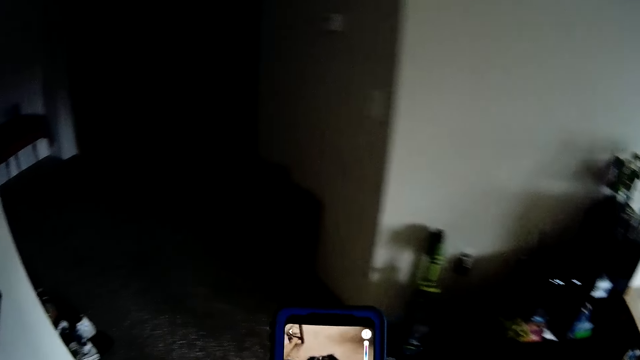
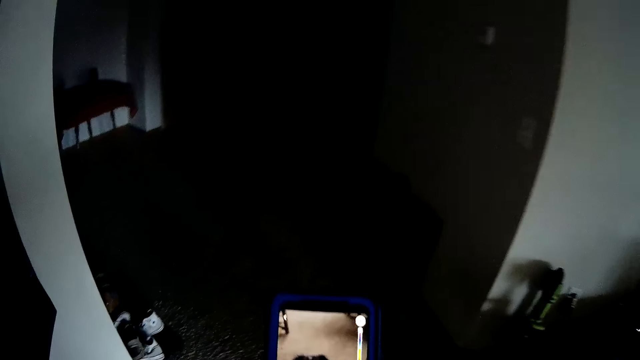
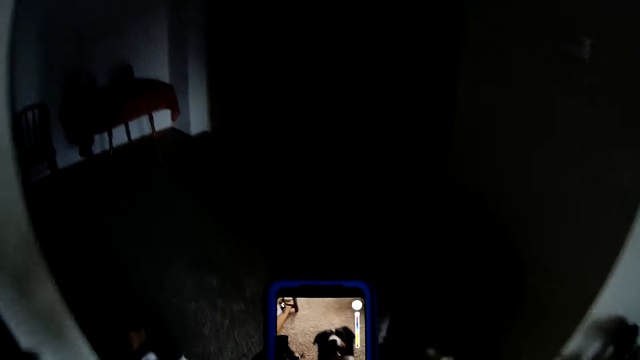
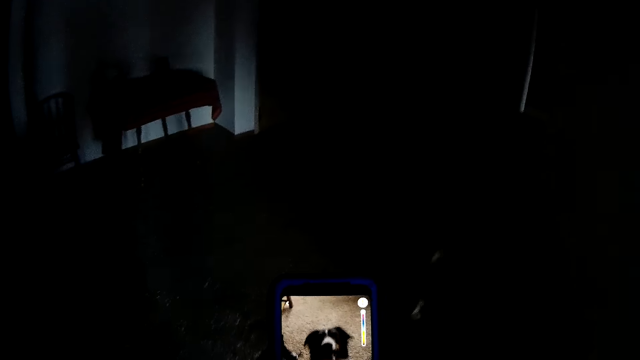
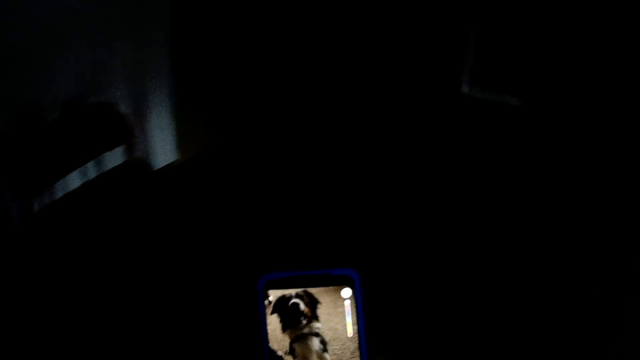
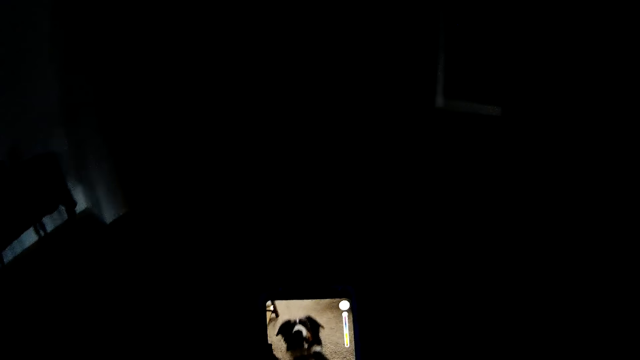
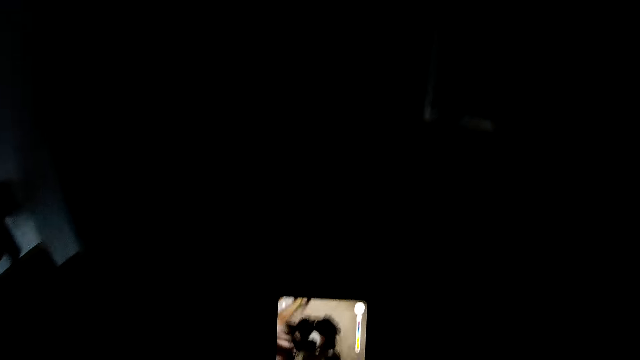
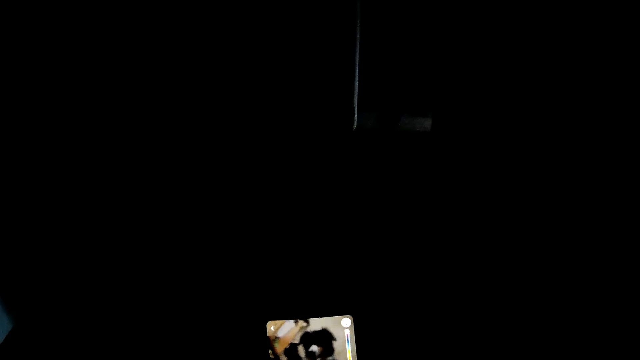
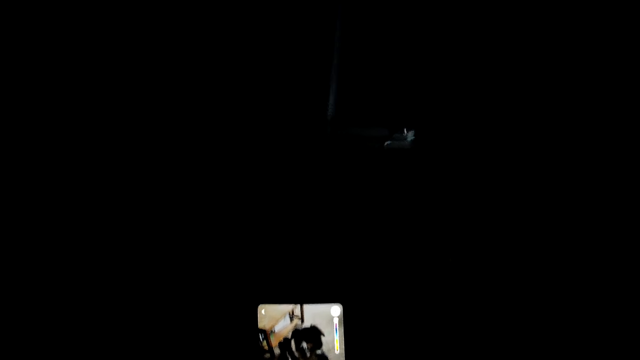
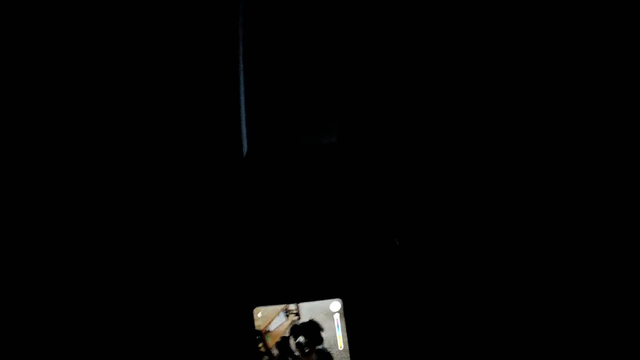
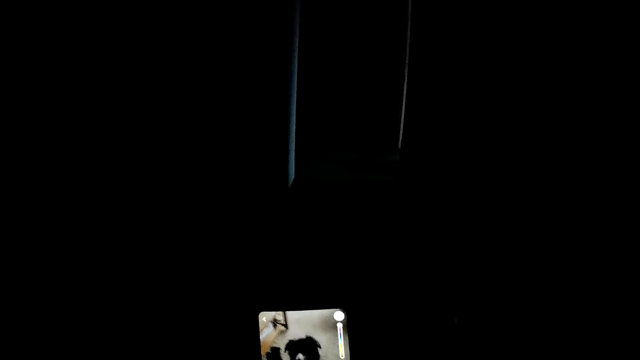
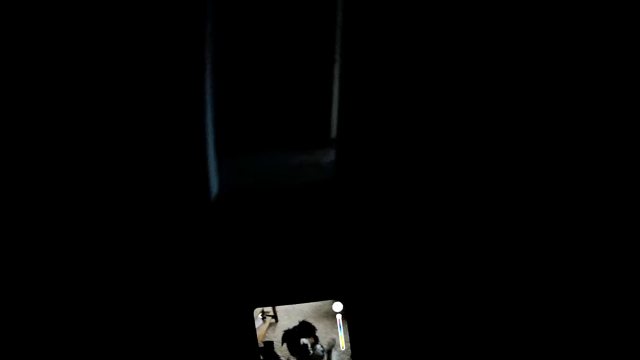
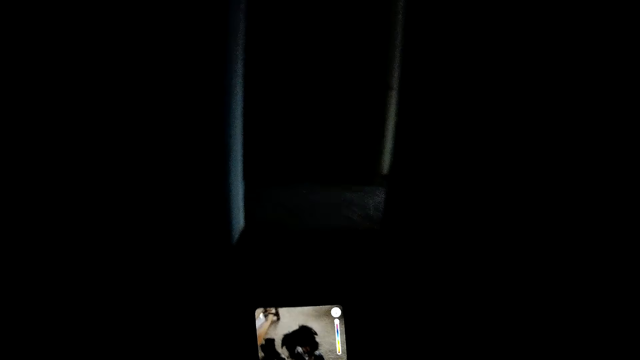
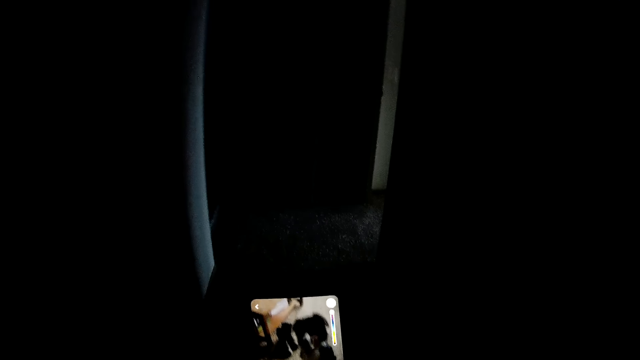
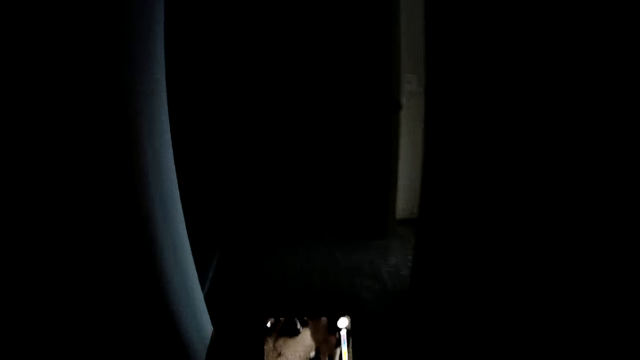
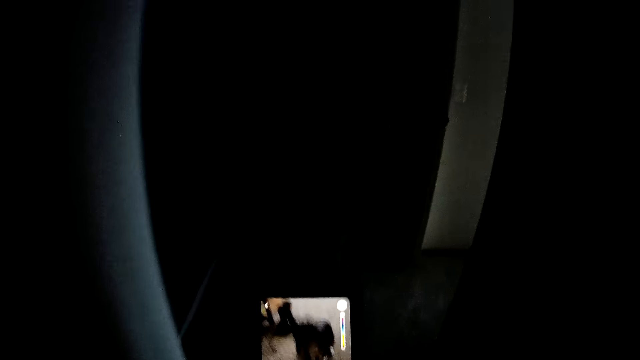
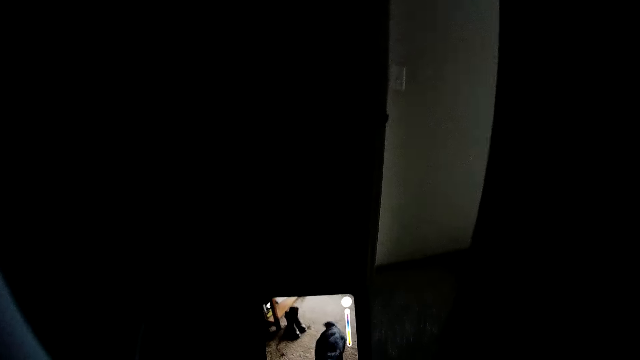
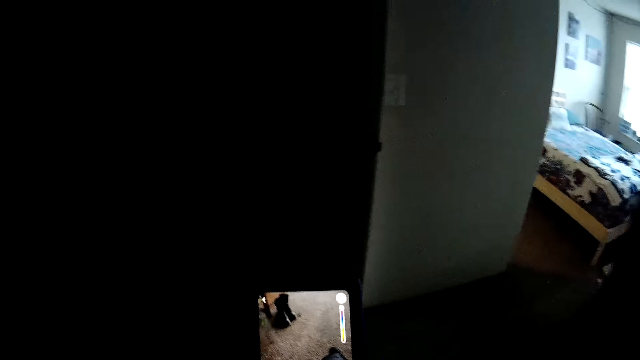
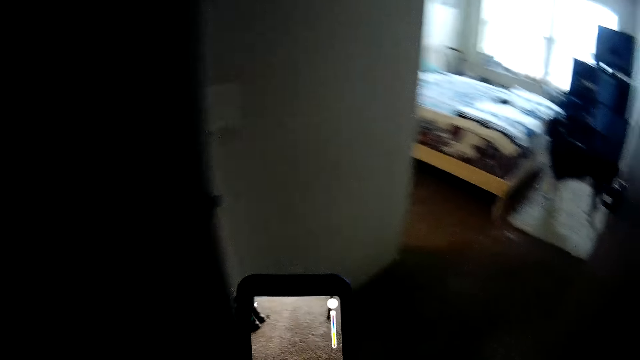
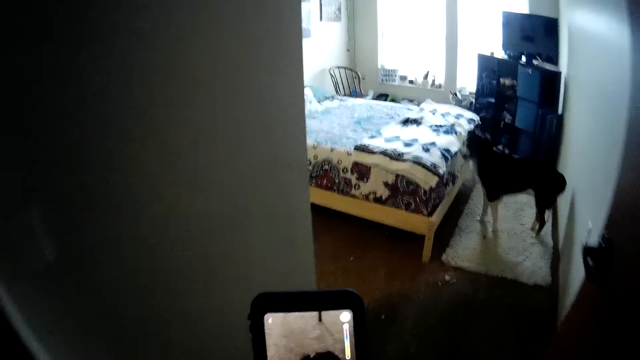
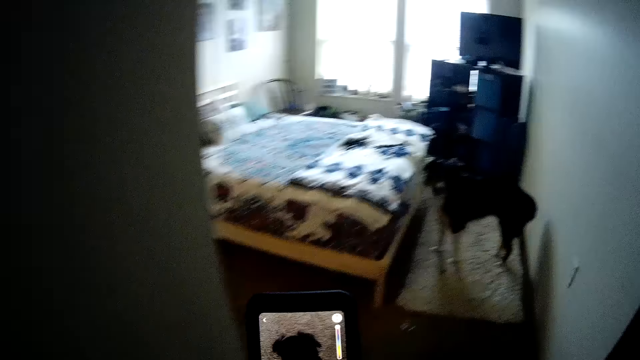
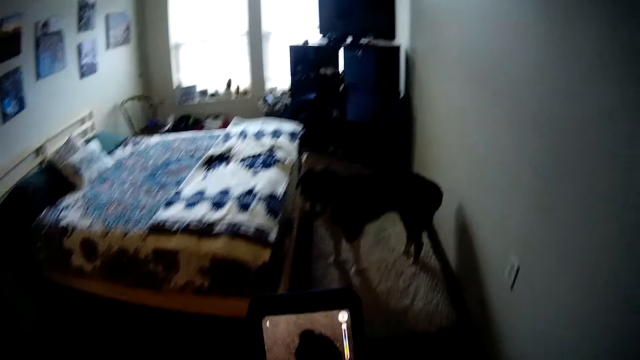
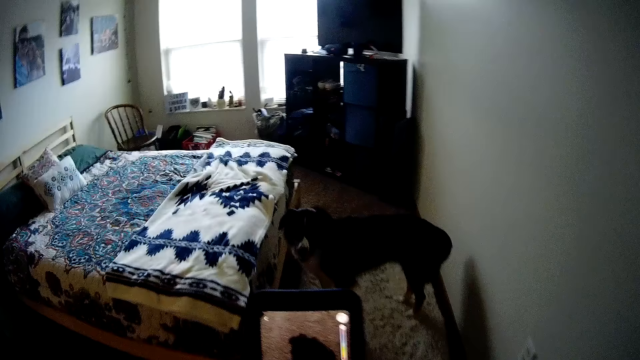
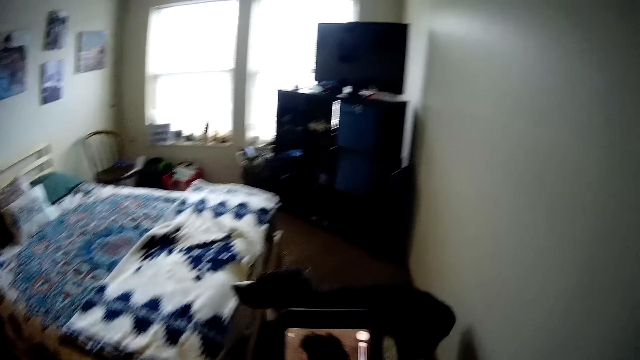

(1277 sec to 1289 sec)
The camera wearer records the dog. They follow the dog to the bedroom.

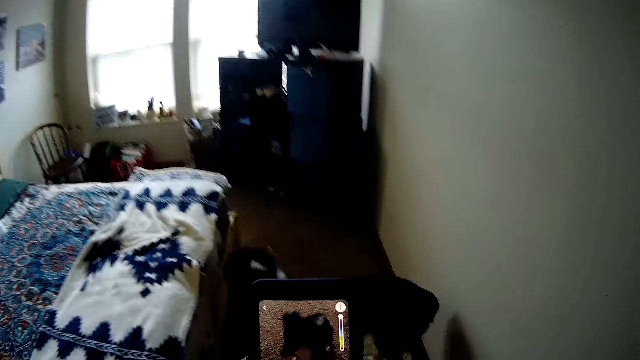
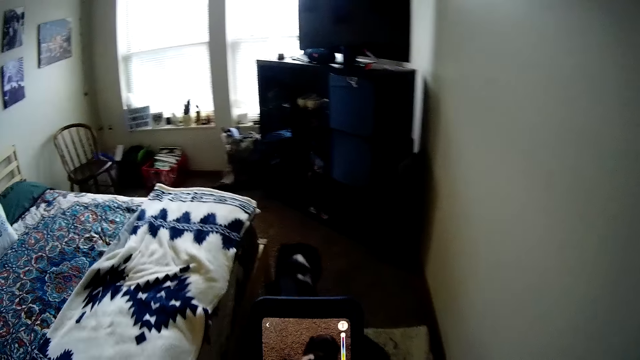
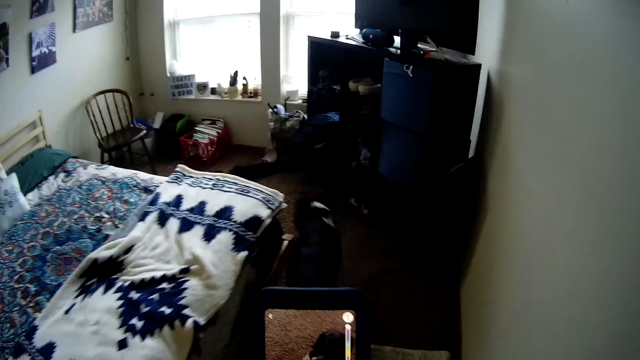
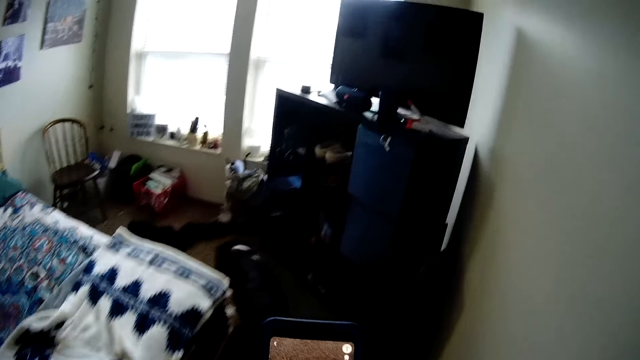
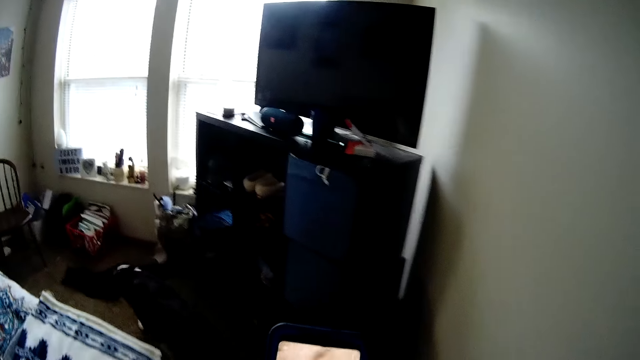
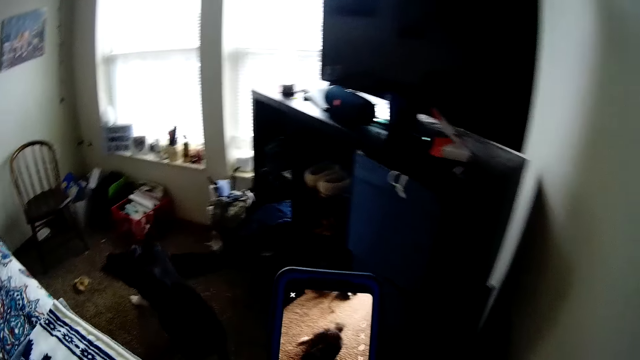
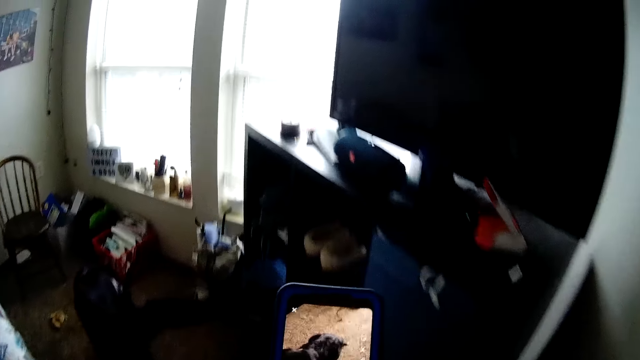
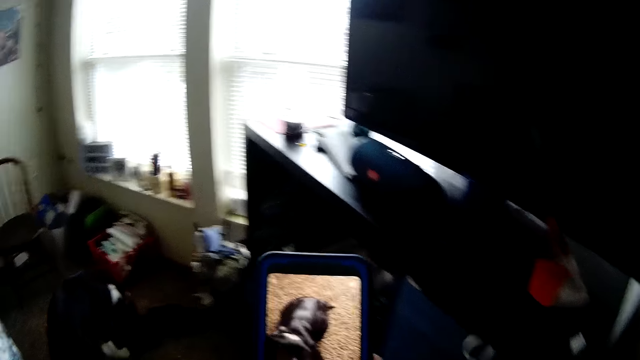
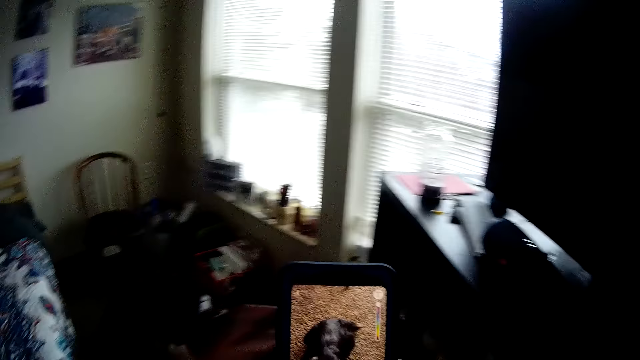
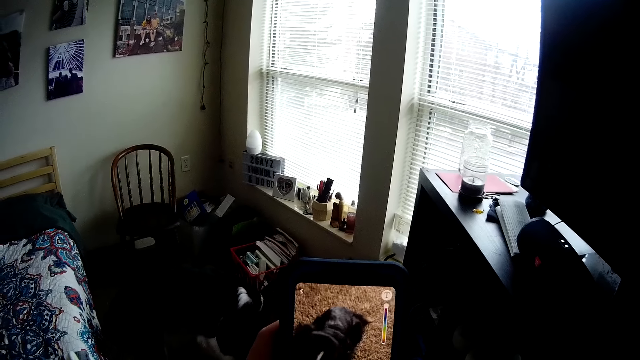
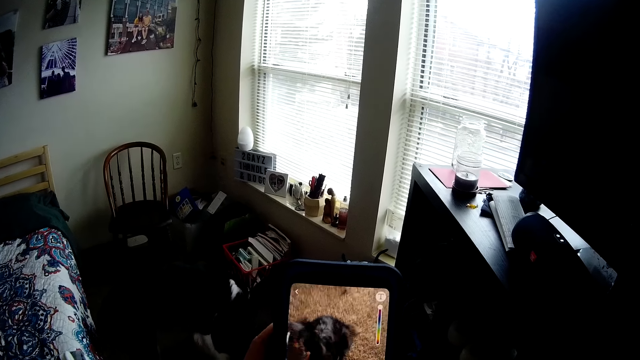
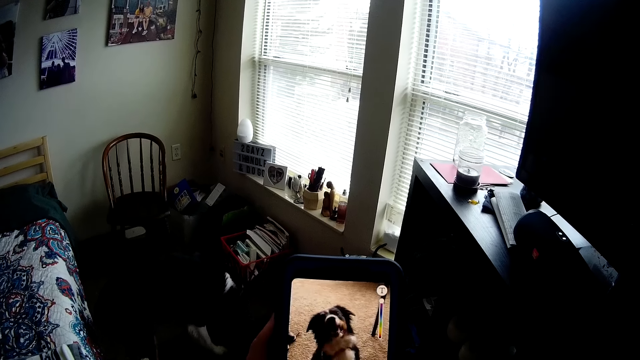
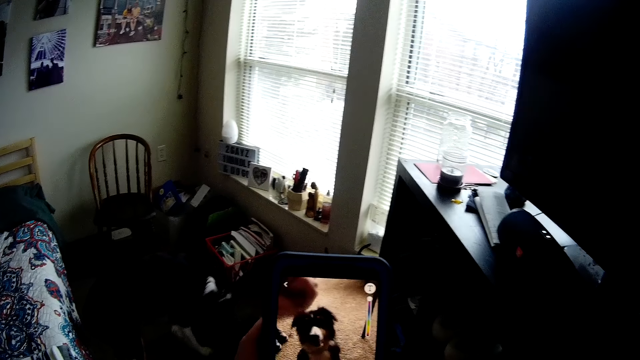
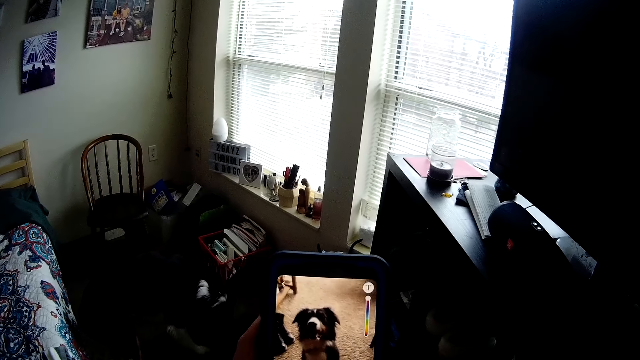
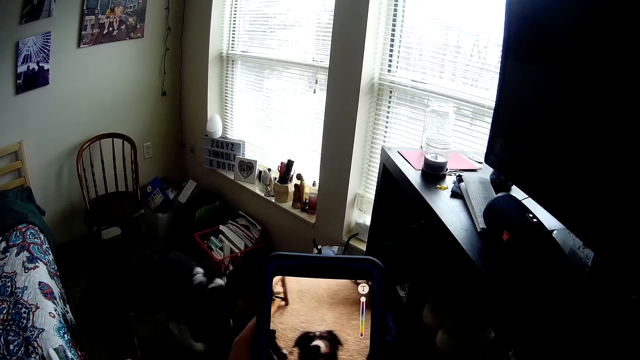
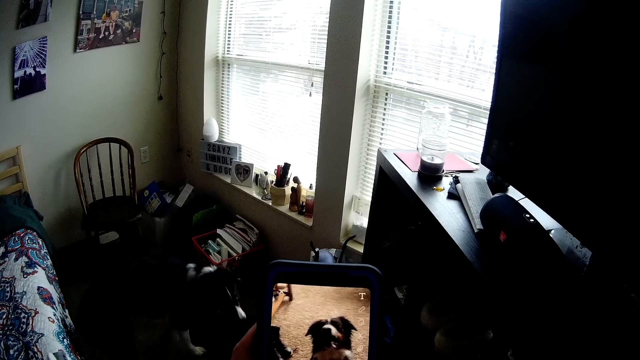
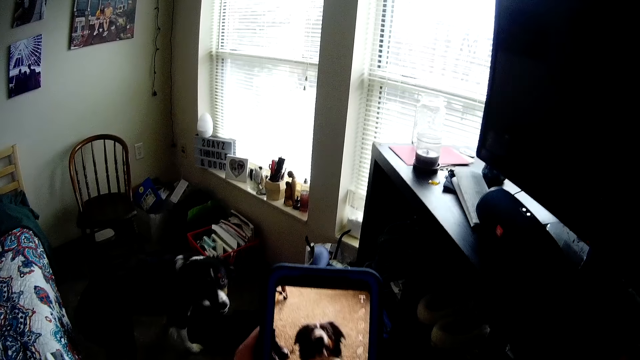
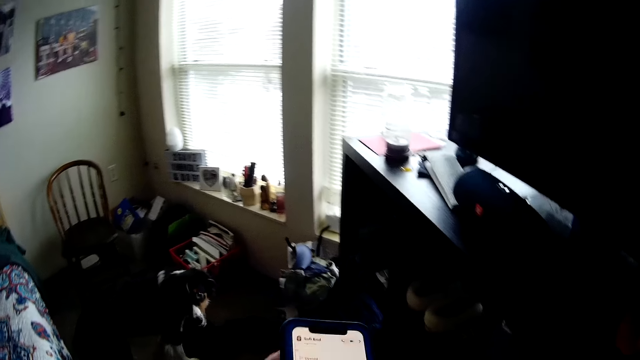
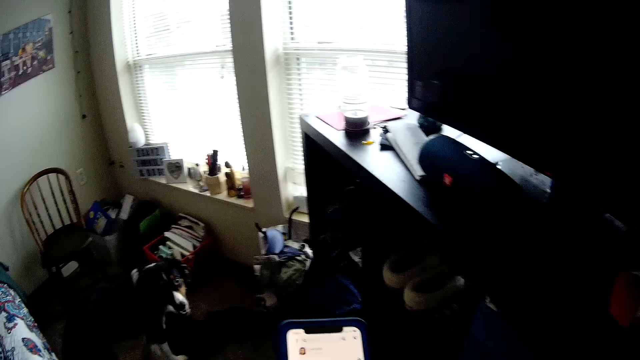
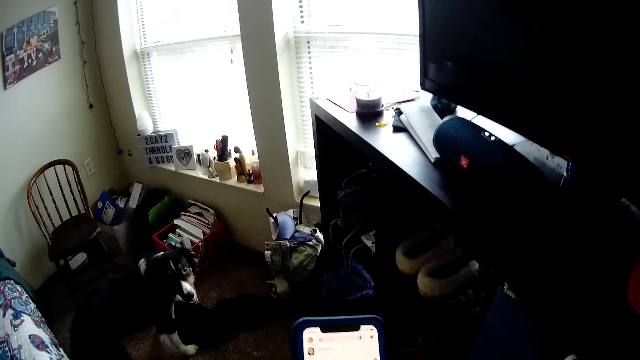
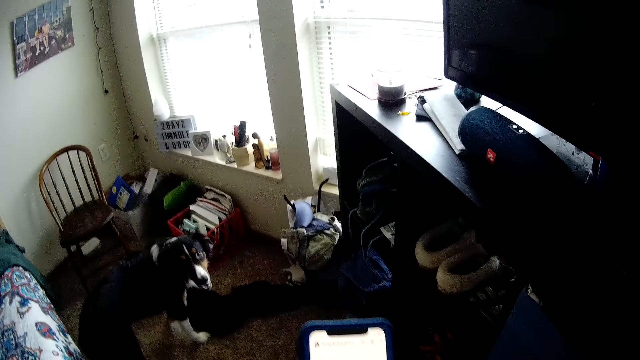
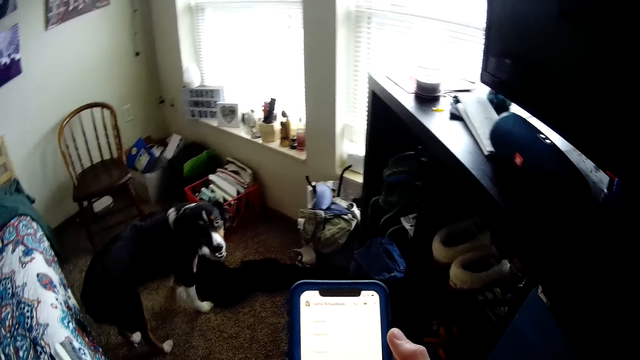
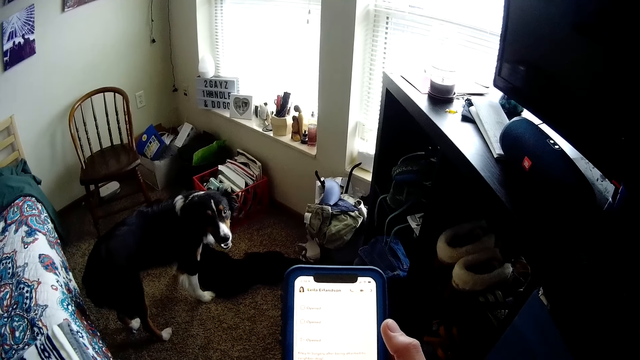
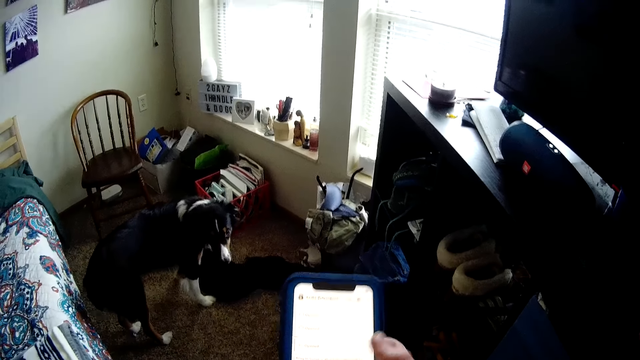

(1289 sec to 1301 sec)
The camera wearer stops recording the dog. He uses the phone. He swipes the phone.
